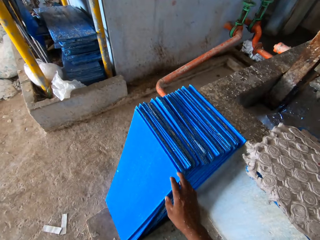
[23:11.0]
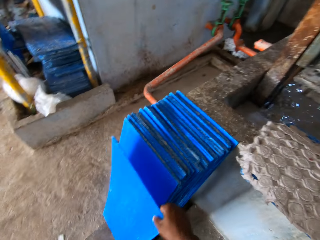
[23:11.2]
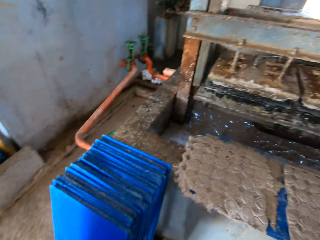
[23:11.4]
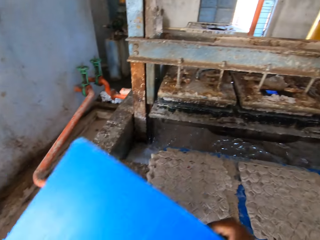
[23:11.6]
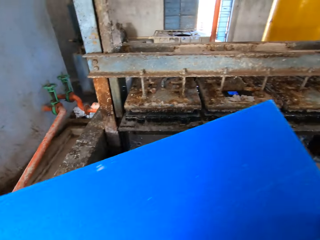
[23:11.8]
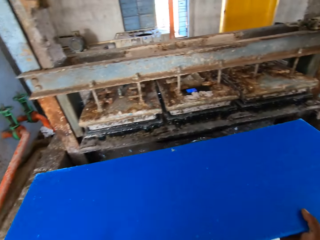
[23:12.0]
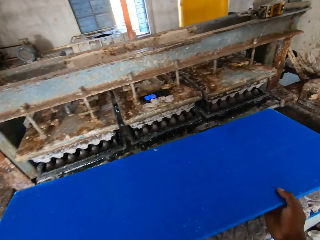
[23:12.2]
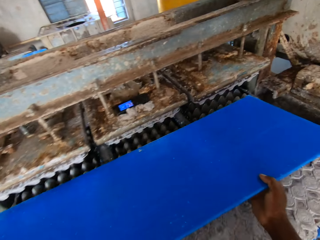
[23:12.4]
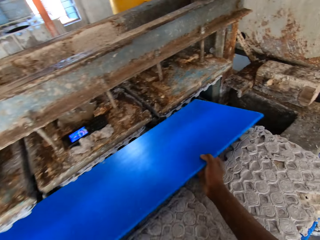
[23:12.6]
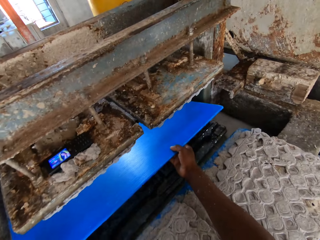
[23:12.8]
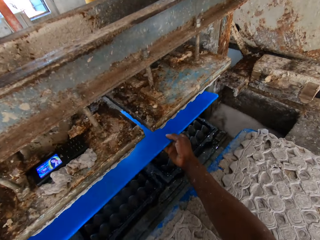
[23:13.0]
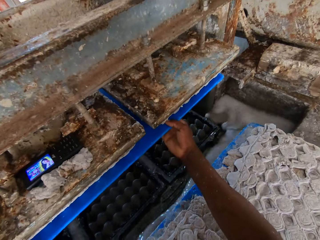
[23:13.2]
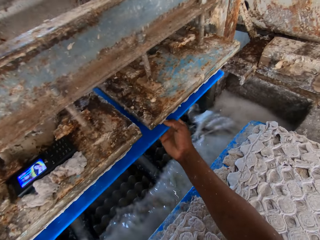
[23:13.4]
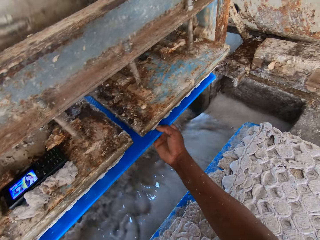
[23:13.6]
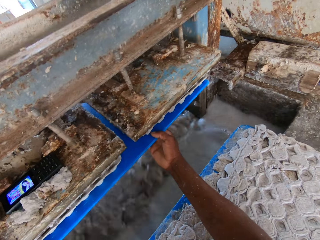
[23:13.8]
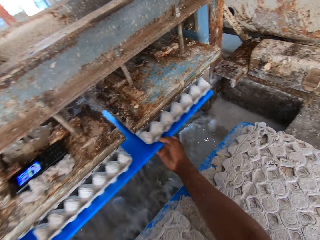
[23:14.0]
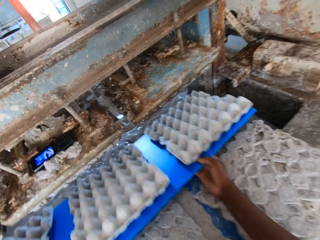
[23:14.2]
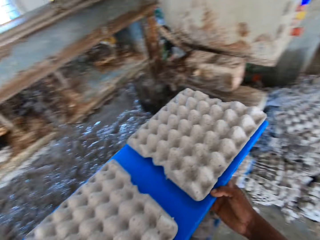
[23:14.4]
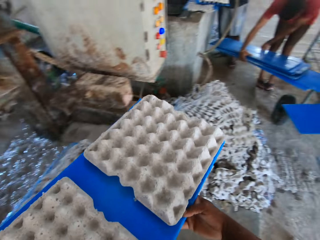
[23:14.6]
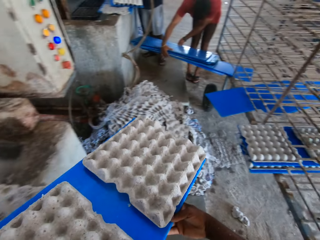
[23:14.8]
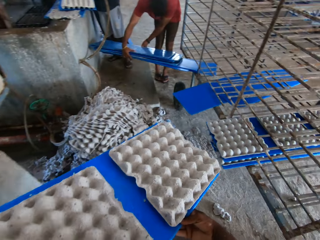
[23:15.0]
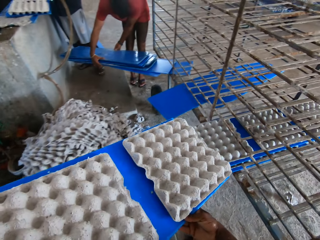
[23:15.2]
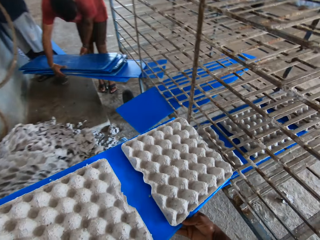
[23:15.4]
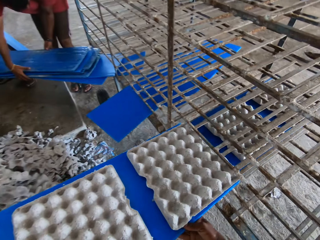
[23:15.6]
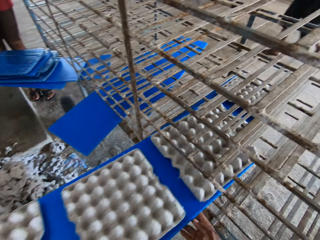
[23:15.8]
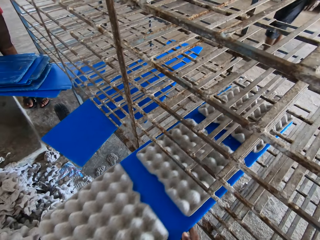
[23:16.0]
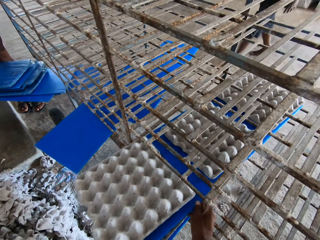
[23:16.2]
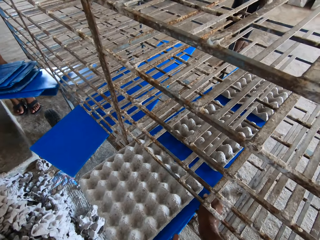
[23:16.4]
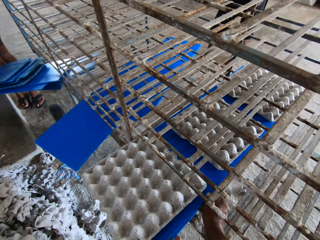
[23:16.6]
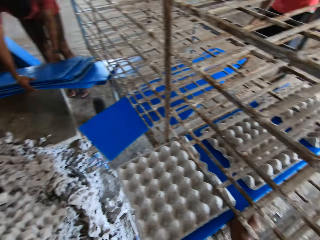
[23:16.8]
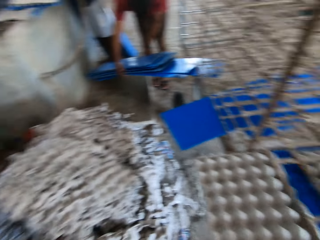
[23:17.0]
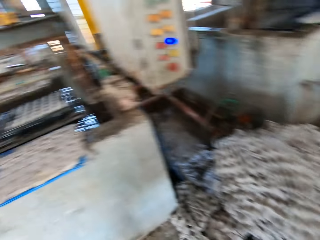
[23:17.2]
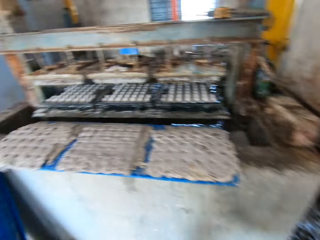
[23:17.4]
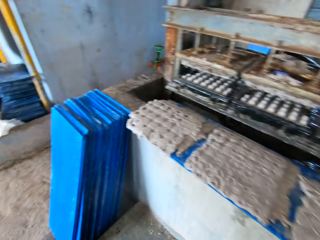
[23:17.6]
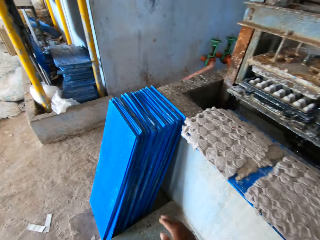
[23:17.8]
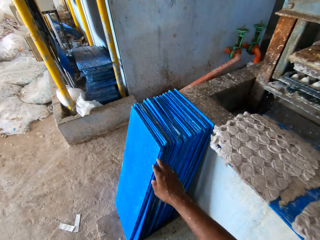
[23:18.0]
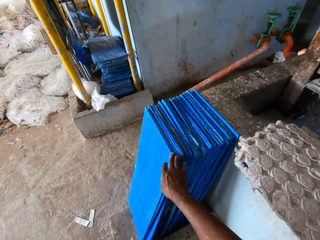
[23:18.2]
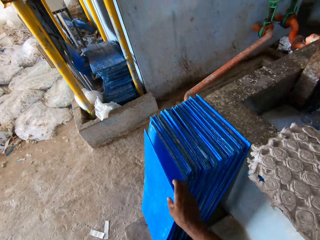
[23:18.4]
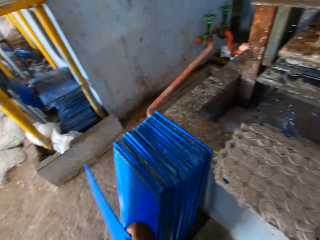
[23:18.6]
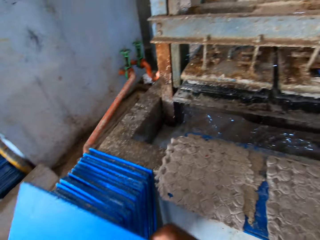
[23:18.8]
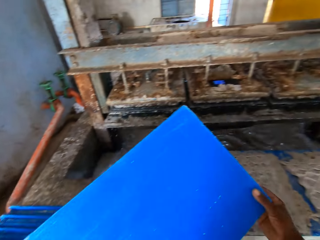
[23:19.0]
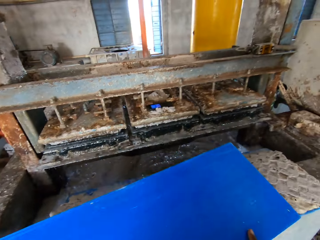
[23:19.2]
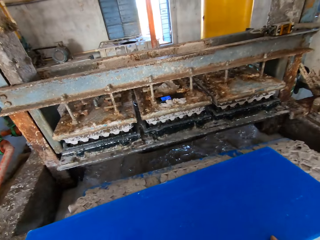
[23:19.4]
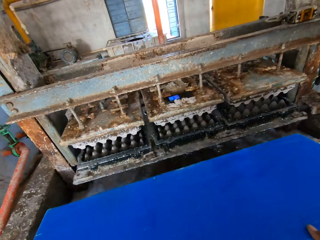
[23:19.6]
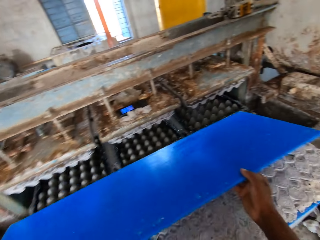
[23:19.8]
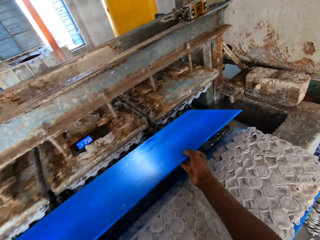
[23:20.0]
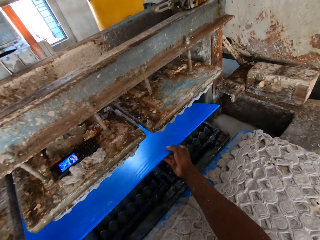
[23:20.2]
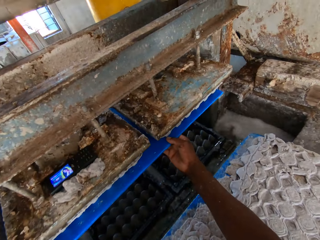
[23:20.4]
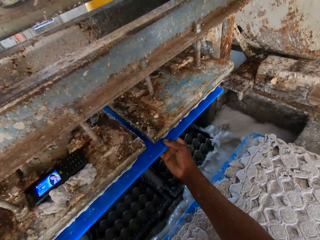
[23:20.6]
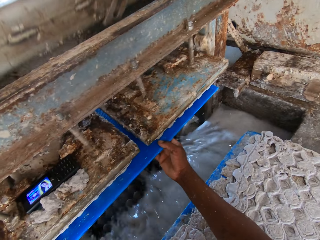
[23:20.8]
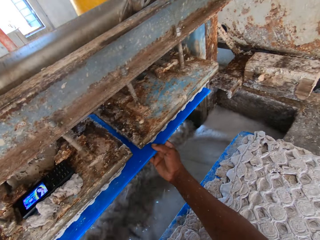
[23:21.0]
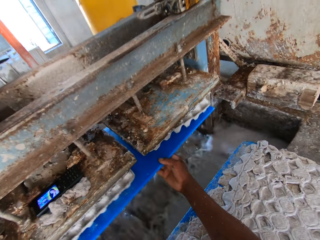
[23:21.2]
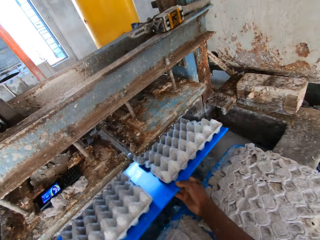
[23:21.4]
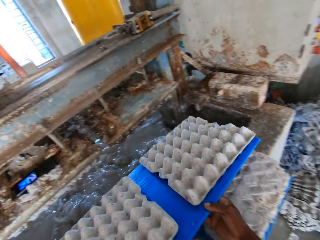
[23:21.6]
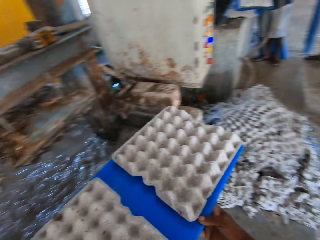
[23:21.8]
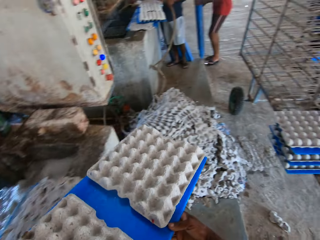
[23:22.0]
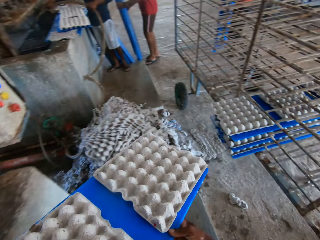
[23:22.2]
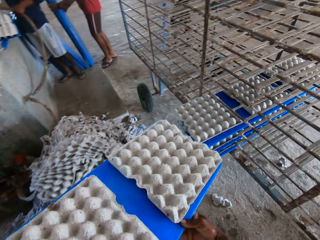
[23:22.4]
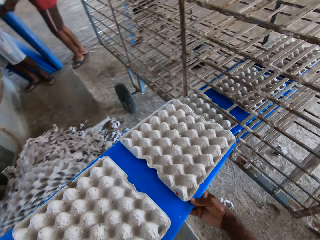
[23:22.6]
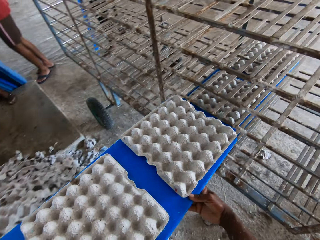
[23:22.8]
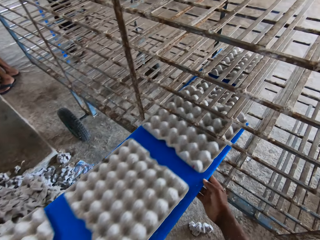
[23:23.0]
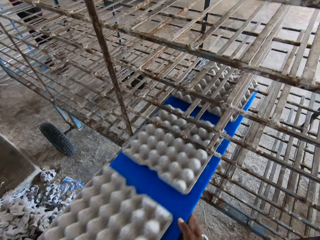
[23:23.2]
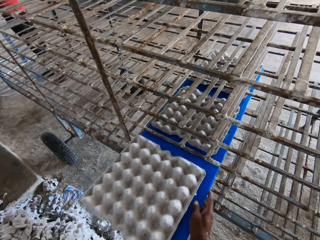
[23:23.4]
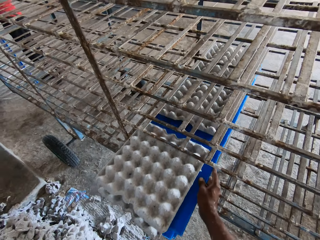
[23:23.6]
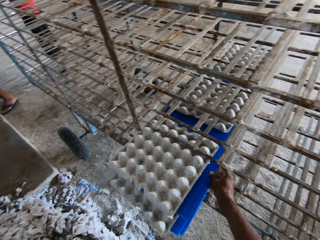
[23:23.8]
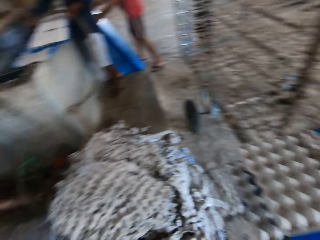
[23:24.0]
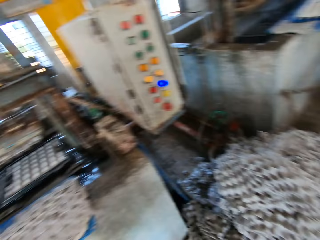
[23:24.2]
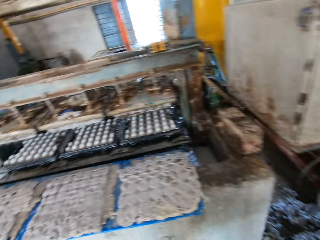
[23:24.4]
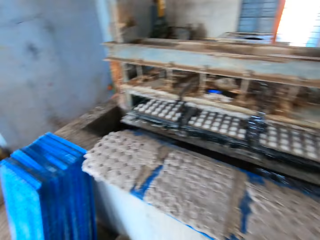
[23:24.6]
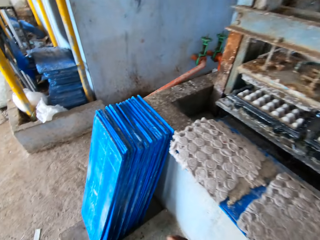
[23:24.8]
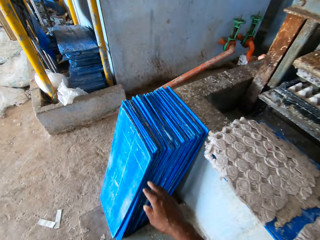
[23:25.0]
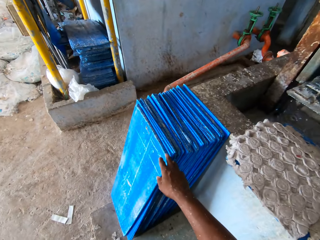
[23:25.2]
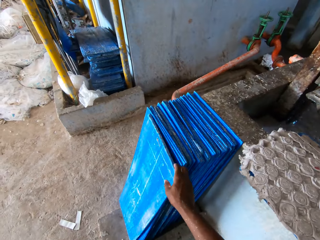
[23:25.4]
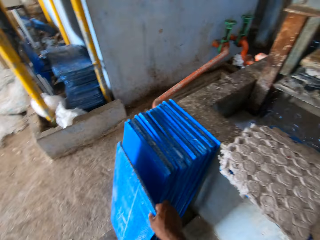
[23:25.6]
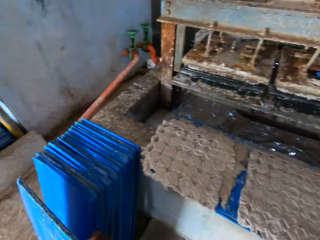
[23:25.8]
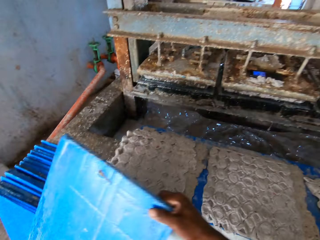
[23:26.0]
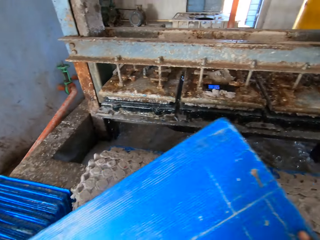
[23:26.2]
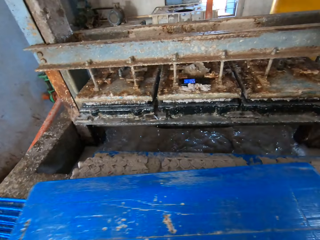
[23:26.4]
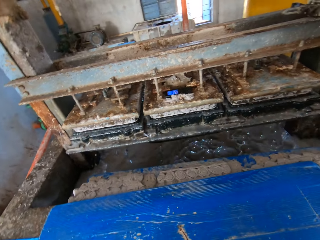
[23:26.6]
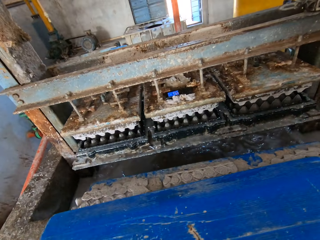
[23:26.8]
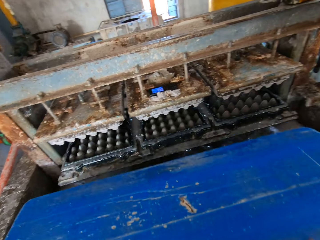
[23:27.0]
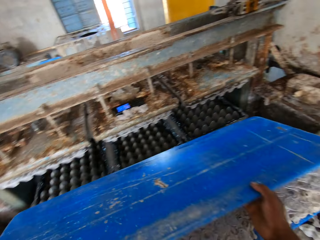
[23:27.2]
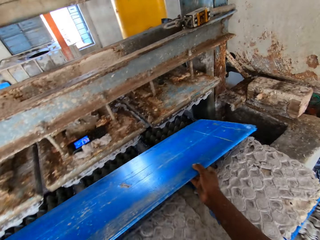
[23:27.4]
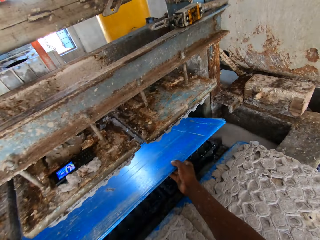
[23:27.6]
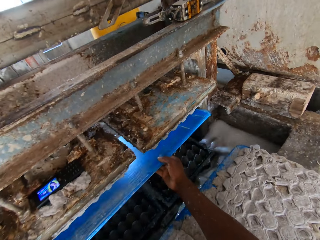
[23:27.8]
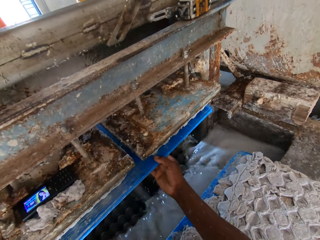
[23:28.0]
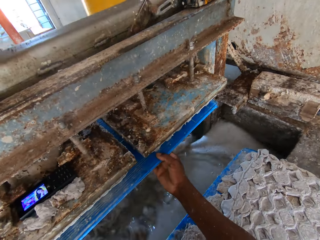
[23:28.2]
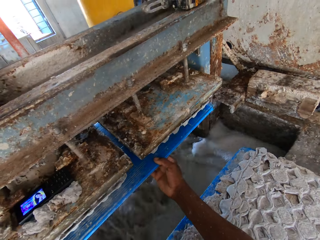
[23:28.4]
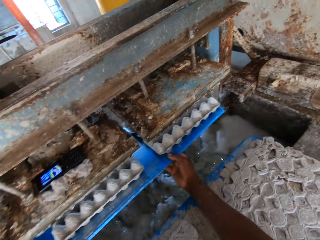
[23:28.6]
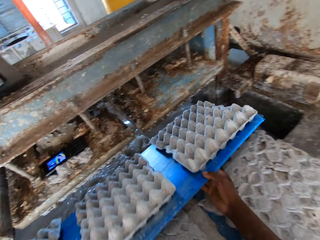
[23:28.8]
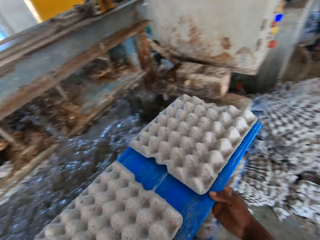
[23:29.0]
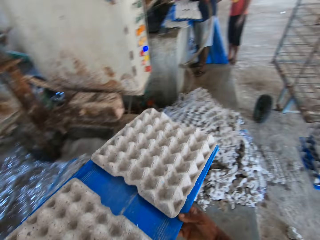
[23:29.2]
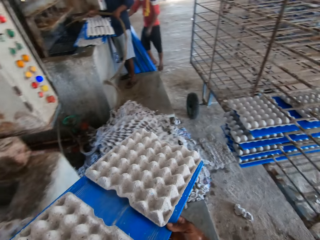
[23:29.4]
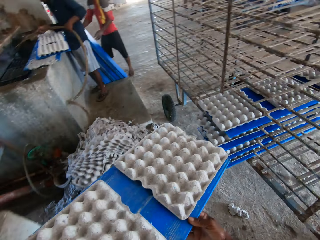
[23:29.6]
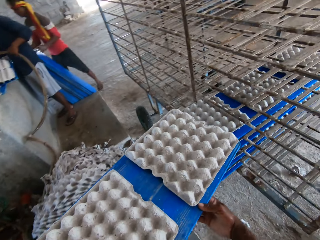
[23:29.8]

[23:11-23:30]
The camera wearer picks up a board from the ground with his right hand. He places the board in his hands underneath the crate machine former. He removes the board with his hands from underneath the crate machine former. A man holds the boards in his hands. The camera wearer places the board of egg crates into the cage with his hands. He picks up the board from the ground with his right hand. He places the board in his hands underneath the crate machine former. He removes the board with his hands from underneath the crate machine former. He places the board of egg crates into the cage with his hands. He picks up the board from the ground with his right hand. He places the board in his hands underneath the crate machine former. He removes the board with his hands from underneath the crate machine former.

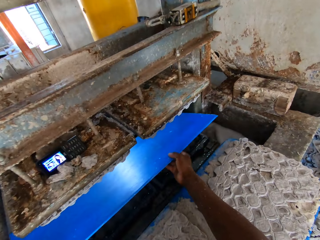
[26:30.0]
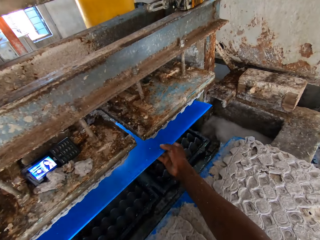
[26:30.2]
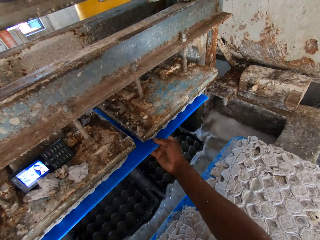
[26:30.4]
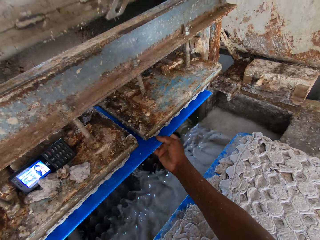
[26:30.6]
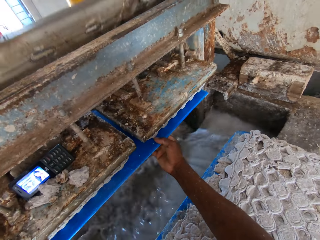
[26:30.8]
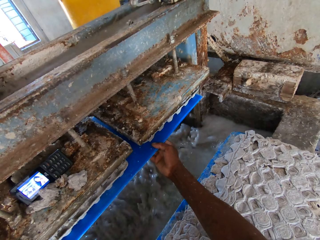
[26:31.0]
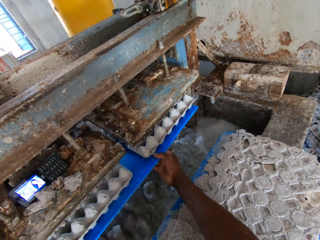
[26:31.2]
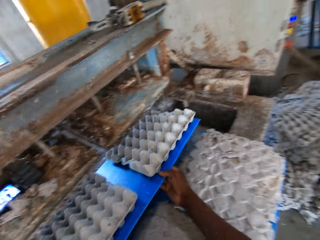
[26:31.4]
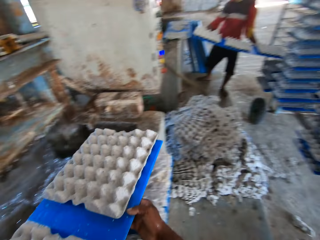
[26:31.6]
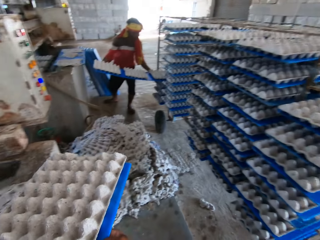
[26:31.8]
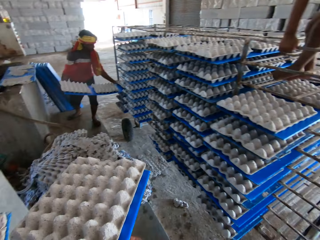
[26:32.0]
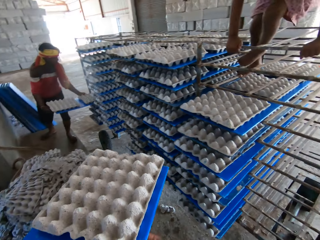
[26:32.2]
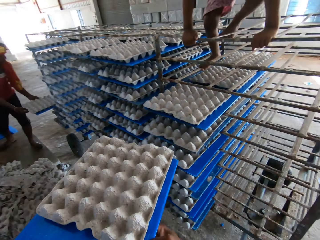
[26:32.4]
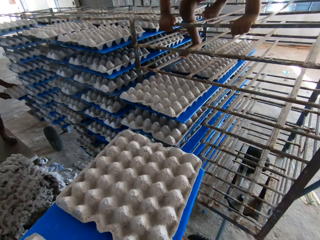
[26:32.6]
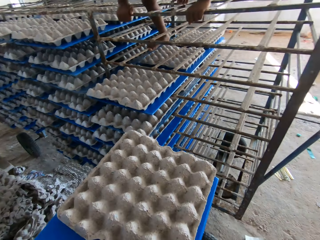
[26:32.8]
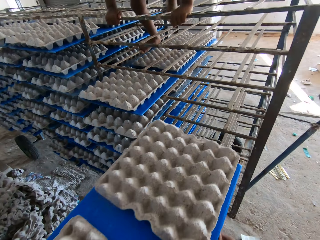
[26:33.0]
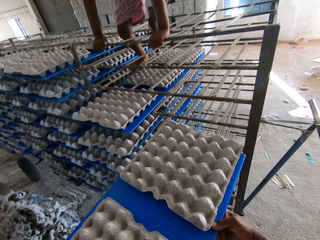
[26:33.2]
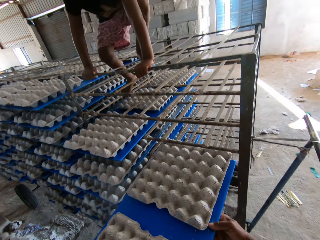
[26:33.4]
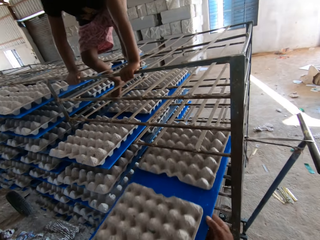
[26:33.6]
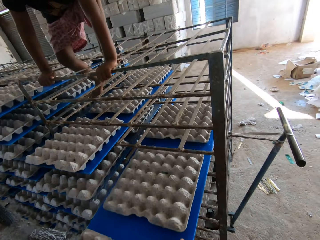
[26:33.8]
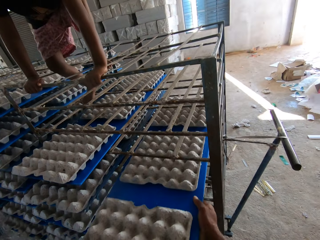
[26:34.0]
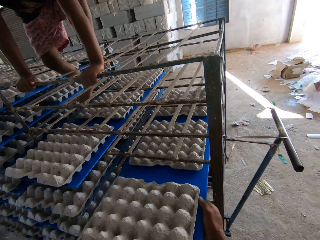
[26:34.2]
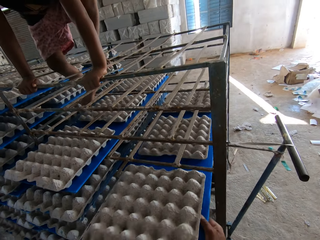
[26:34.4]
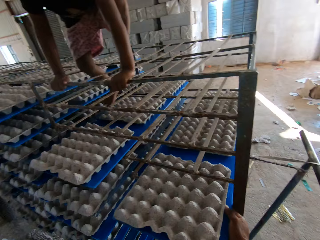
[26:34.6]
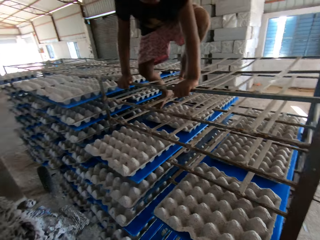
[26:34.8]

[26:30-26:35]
The camera wearer removes the board with his hands from underneath the crate machine former. A man places the board of egg crates into the cage with his hands. The camera wearer places the board of egg crates into the cage with his hands. He talks to the man.
